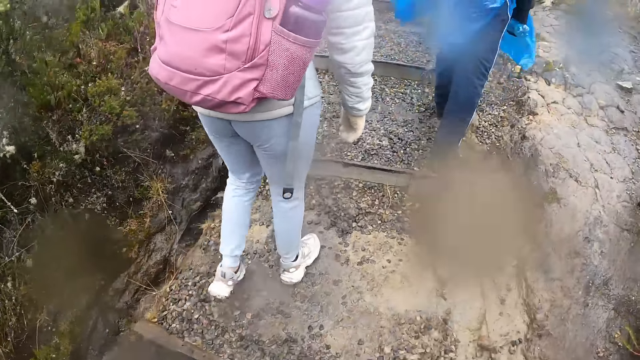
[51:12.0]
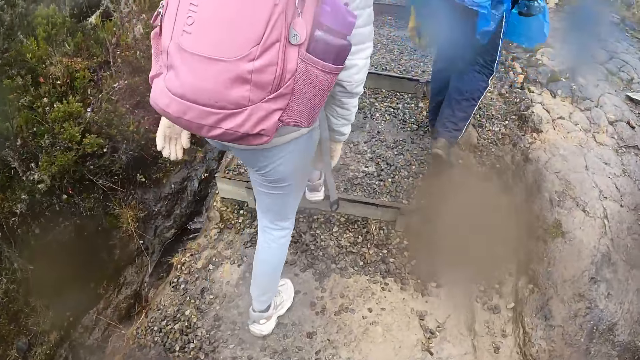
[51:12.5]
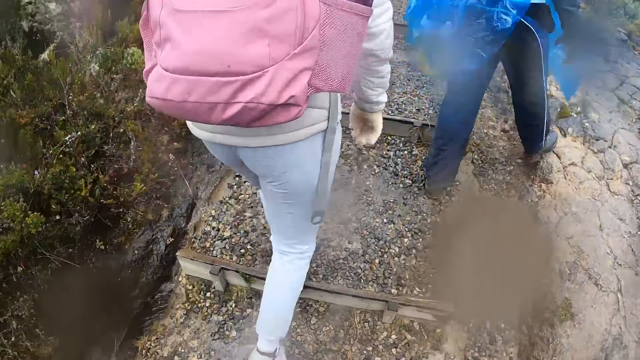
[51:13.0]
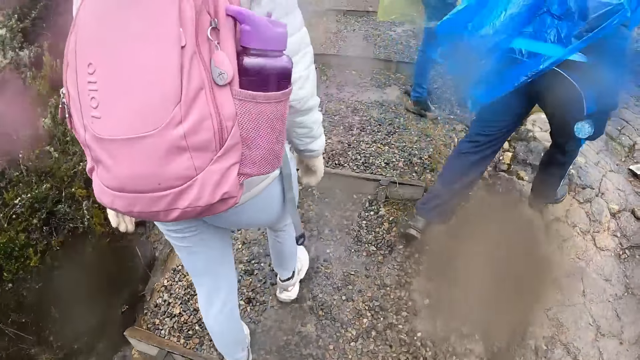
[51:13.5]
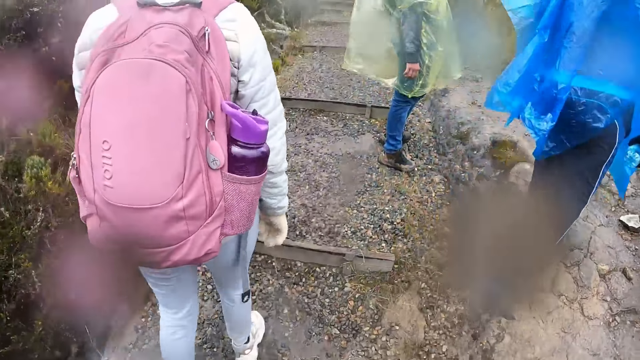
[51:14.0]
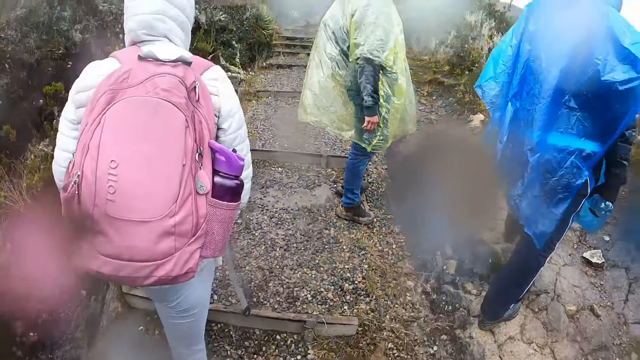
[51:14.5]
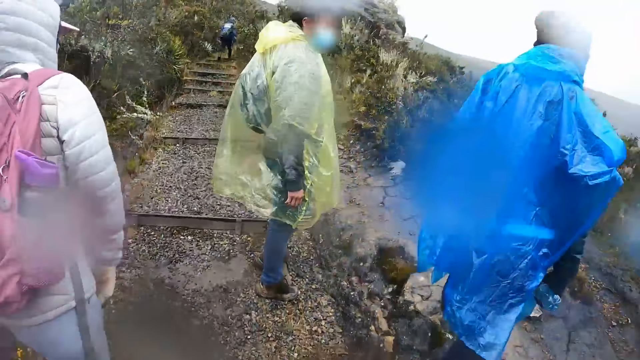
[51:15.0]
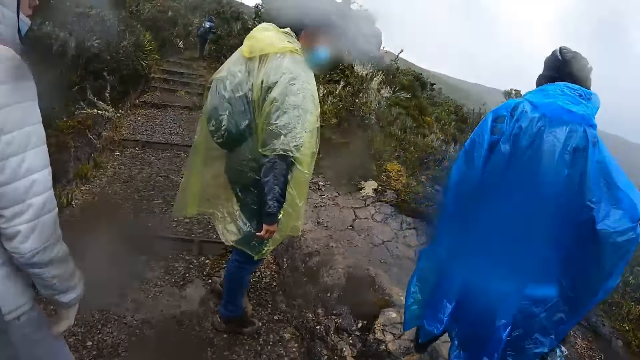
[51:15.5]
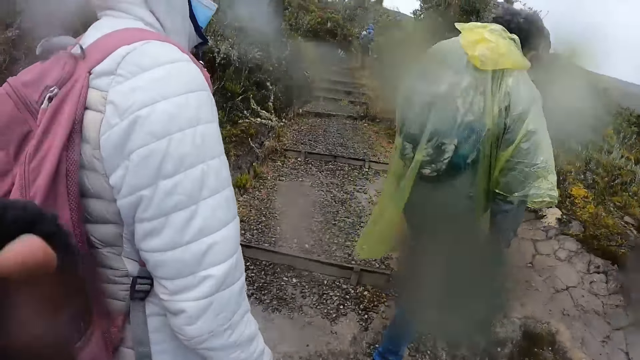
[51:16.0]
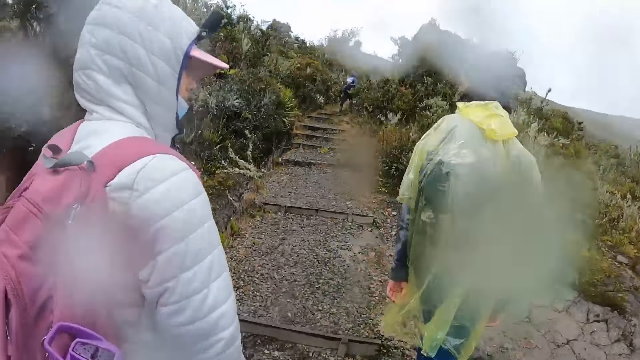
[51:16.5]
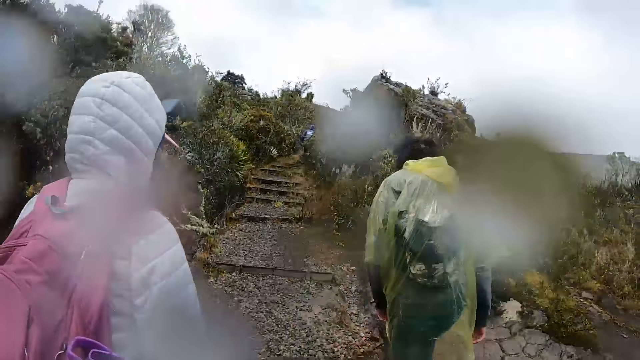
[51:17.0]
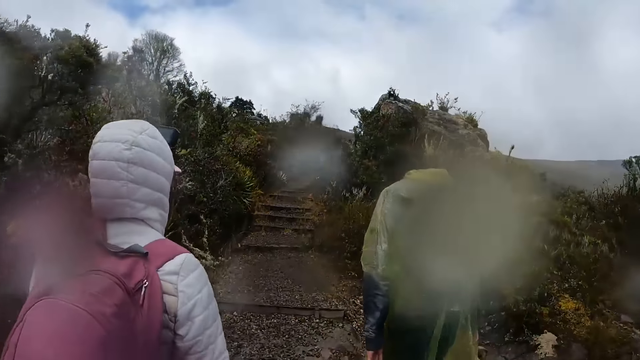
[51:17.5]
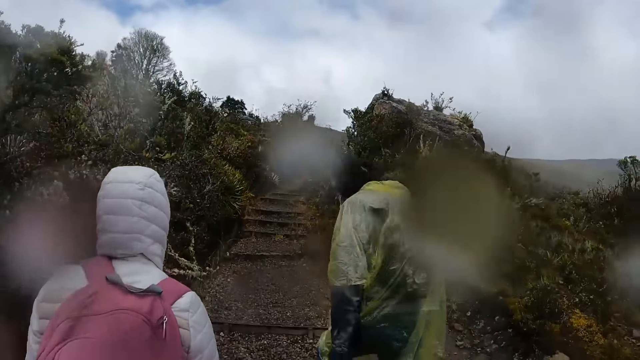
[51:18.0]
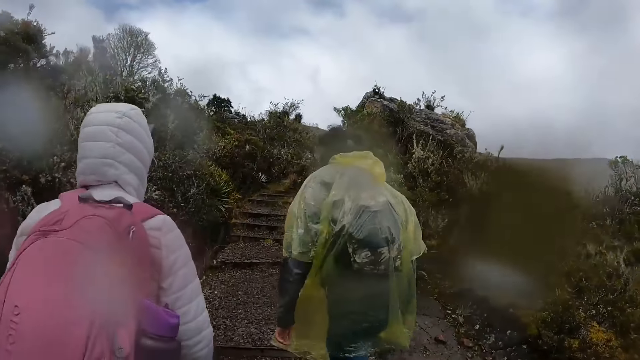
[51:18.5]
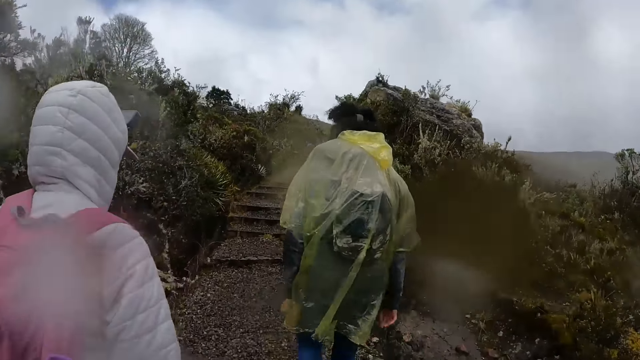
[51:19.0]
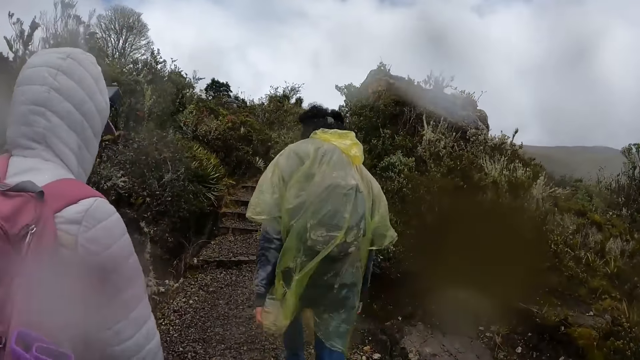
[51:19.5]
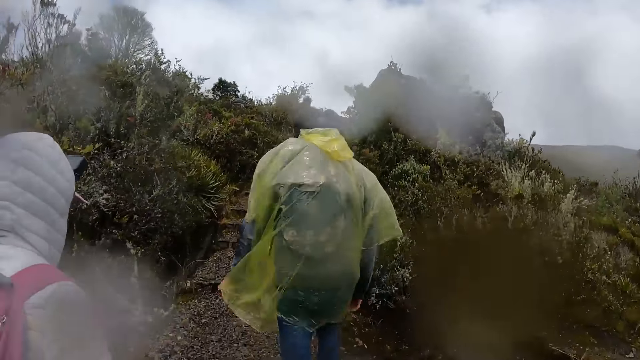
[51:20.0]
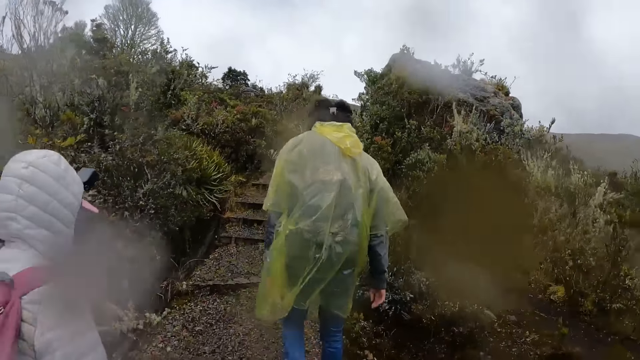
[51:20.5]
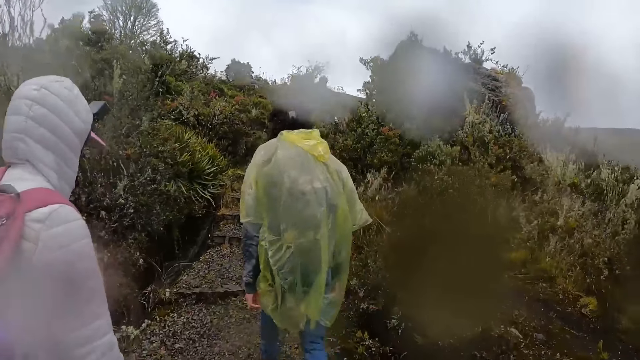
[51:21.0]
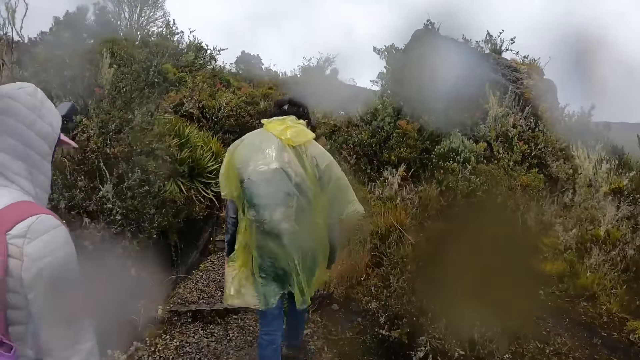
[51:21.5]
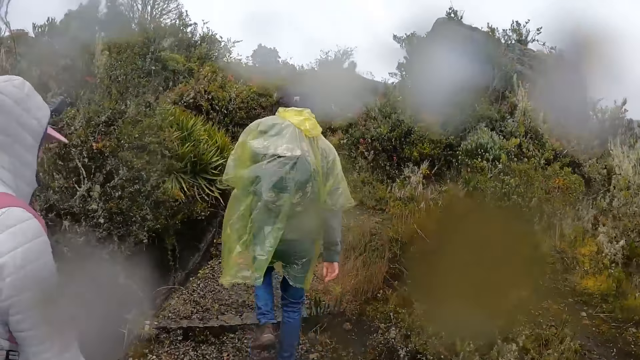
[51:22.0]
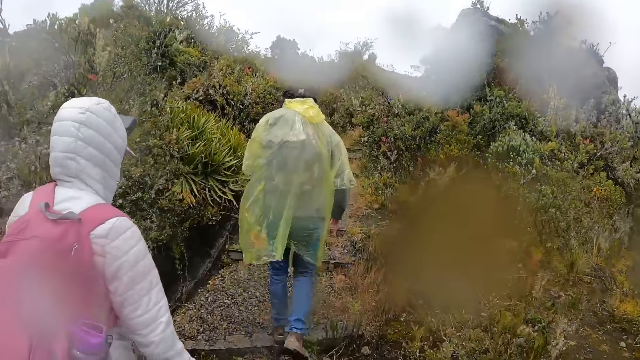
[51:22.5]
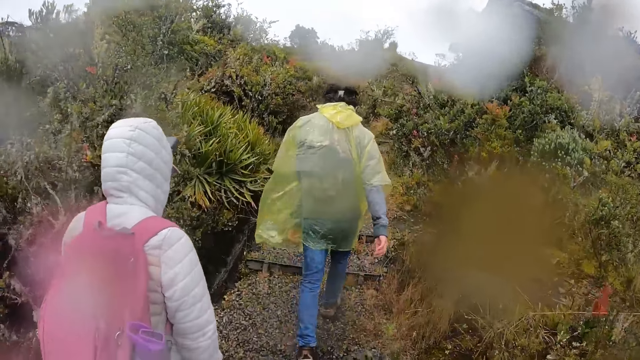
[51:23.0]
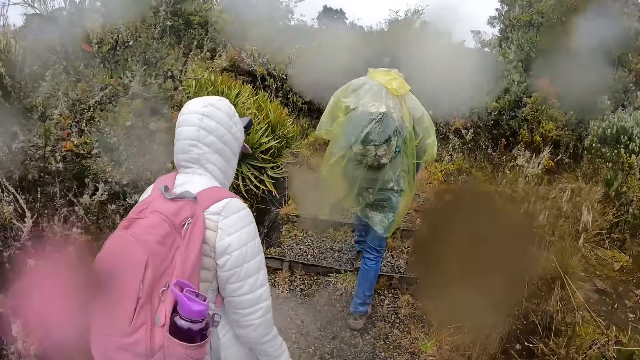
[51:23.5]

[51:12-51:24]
A woman looks around the mountains. A man looks around the mountains. Another woman looks around the mountains. The camera wearer lifts her hand up. The first woman walks on the pavement. The other woman walks on the pavement. The camera wearer walks on the pavement.

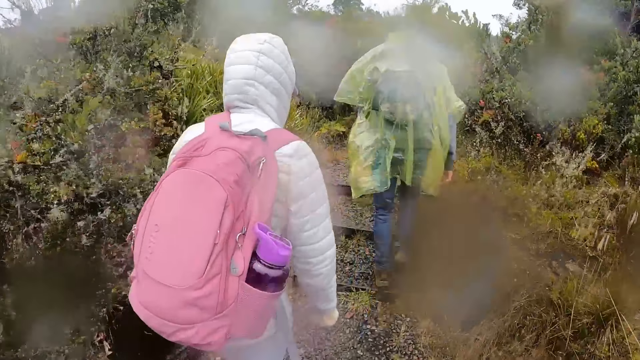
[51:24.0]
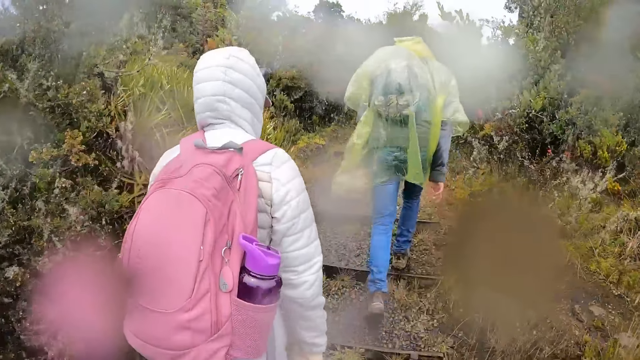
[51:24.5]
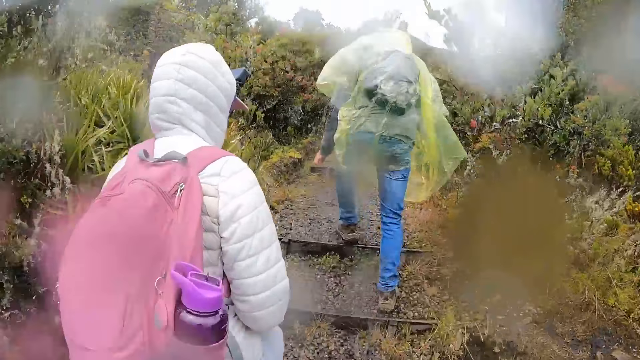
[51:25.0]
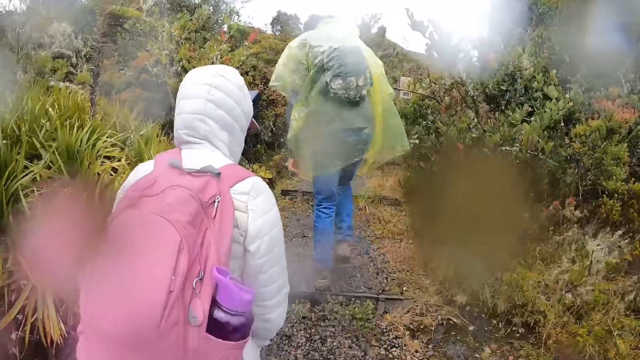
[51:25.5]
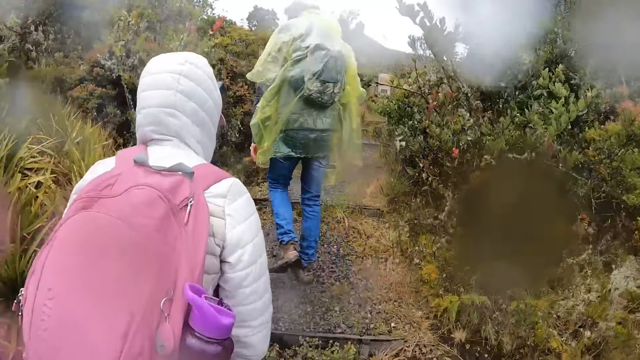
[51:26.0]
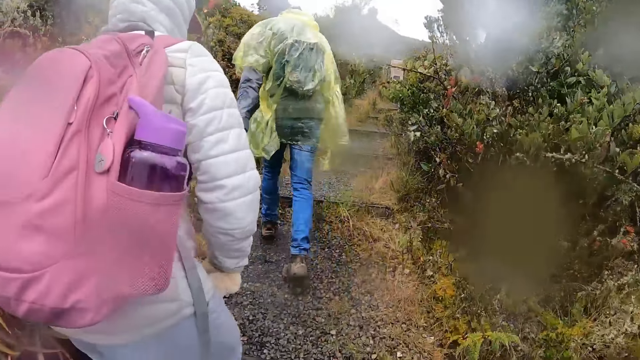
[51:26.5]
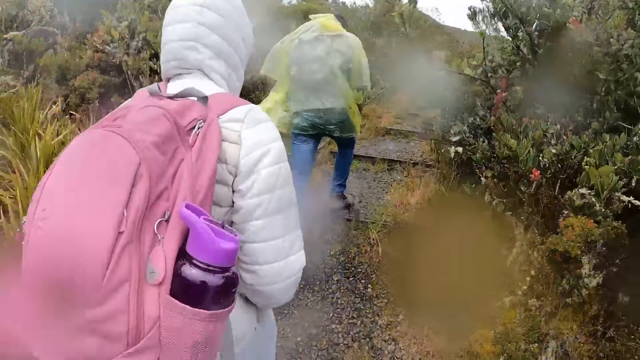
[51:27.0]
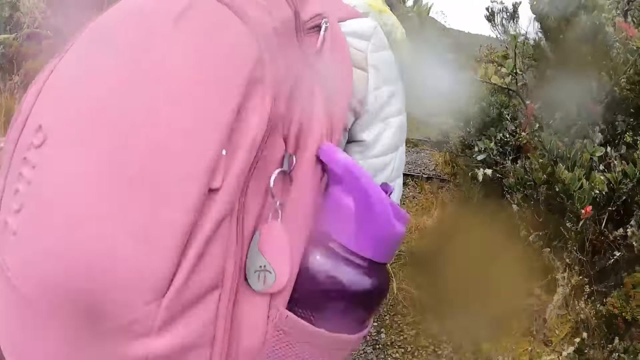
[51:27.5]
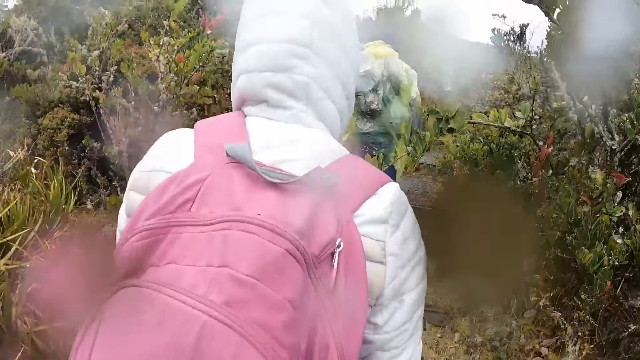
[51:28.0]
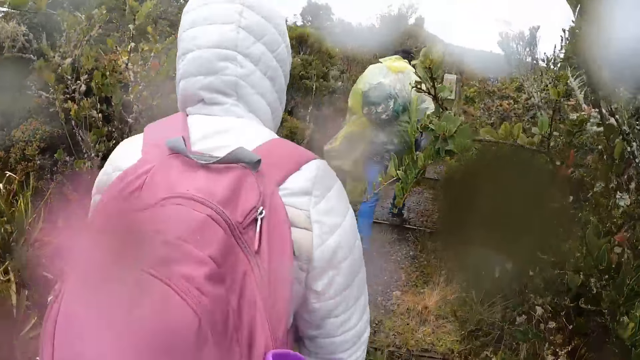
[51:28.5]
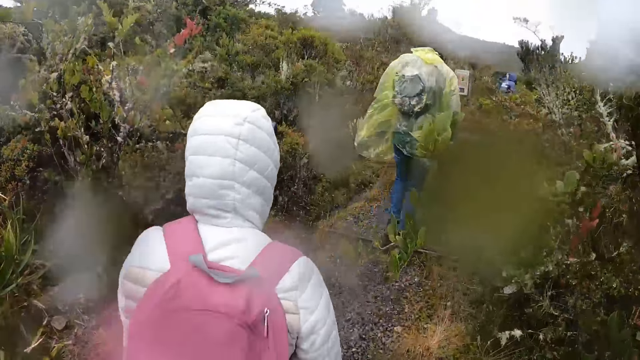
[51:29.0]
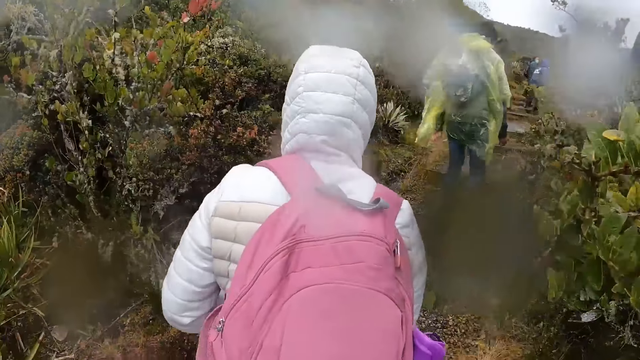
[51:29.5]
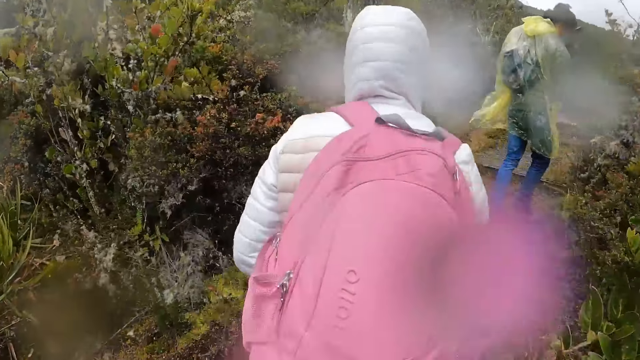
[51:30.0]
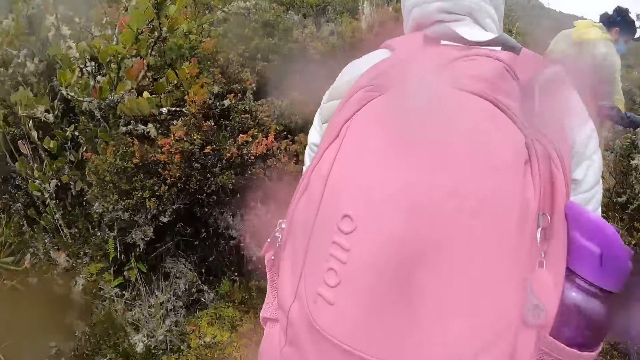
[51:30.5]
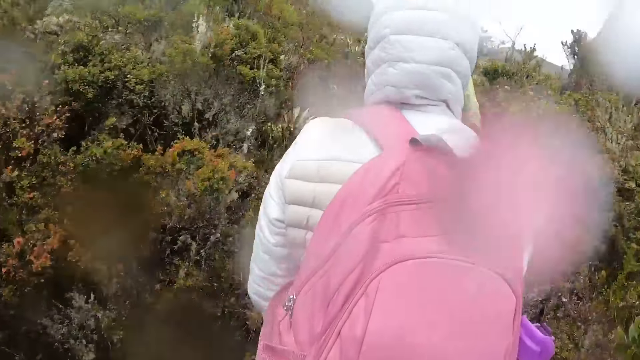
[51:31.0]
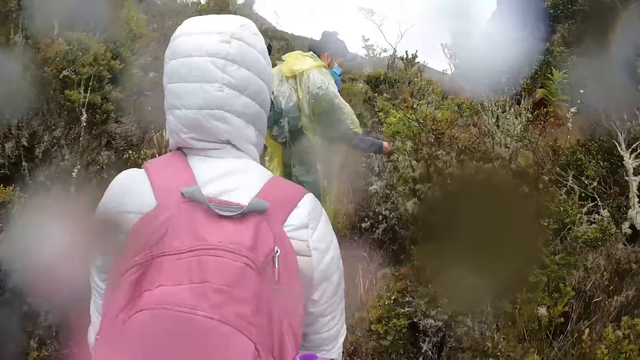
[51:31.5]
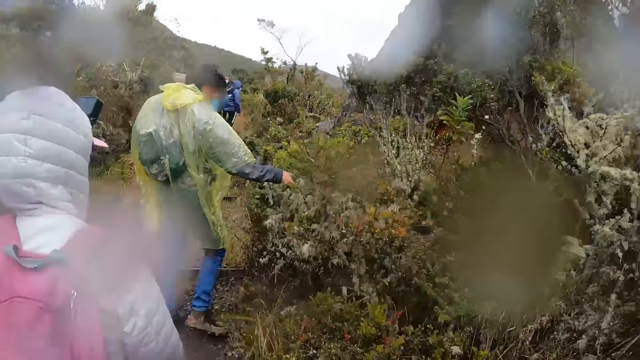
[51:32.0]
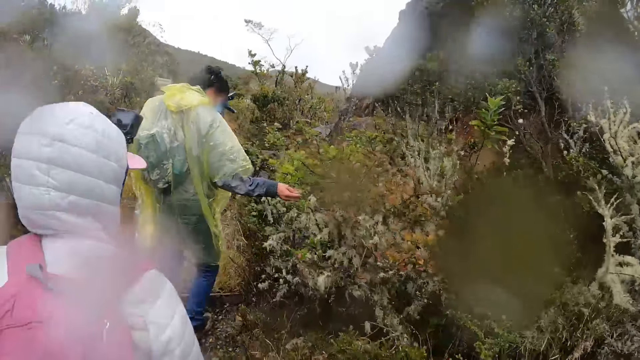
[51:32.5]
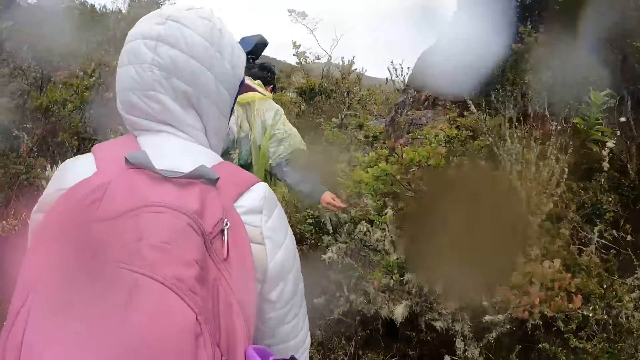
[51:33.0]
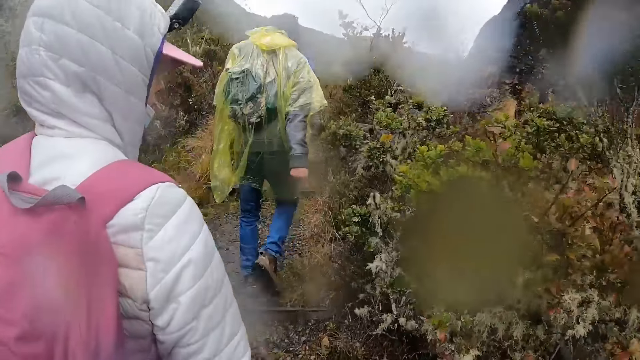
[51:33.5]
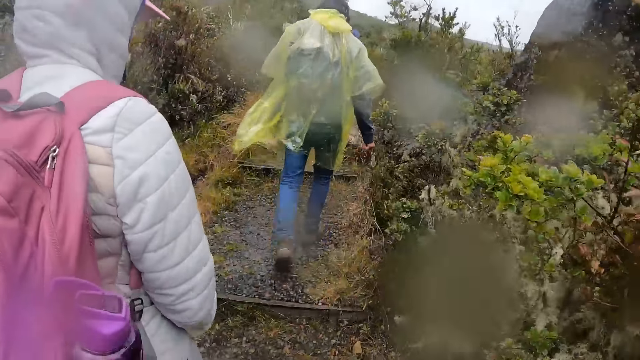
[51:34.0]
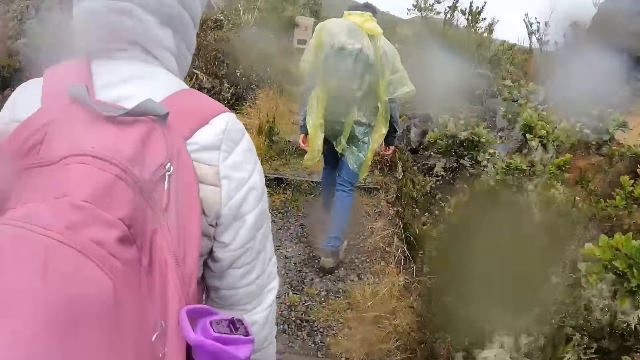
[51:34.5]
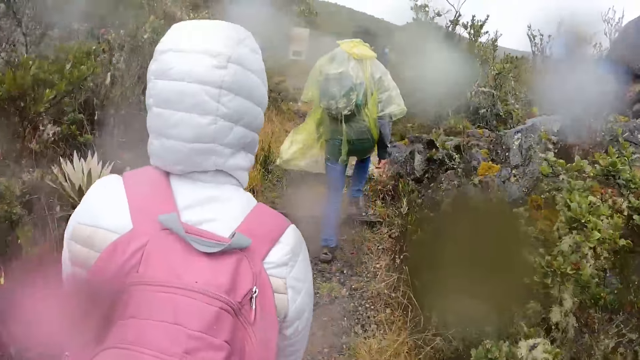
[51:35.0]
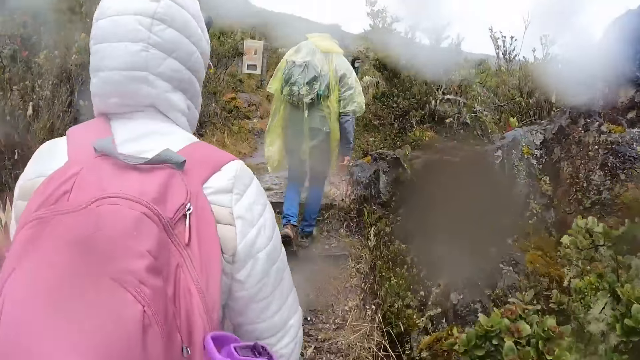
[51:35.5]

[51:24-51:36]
A man touches the plants with his right hand. A woman touches the weeds with her hand. The woman walks on the pavement. Another woman walks on the pavement. The camera wearer walks on the pavement.
